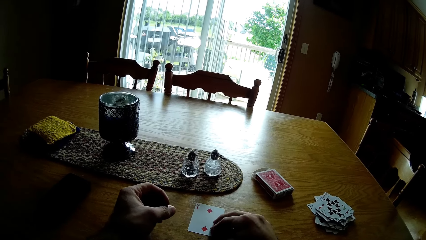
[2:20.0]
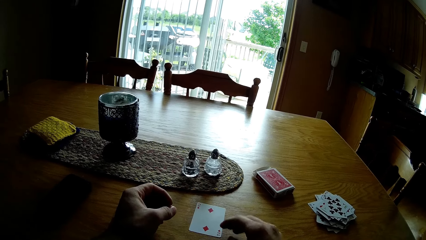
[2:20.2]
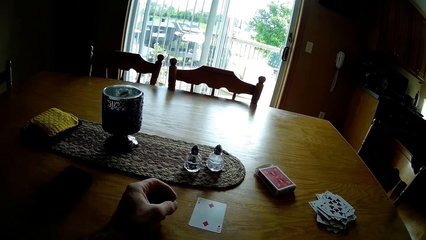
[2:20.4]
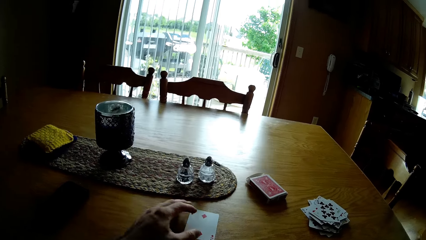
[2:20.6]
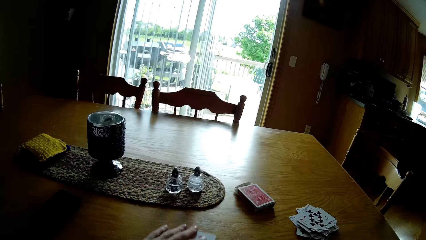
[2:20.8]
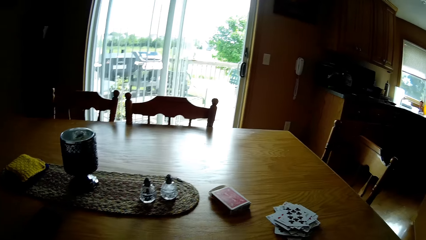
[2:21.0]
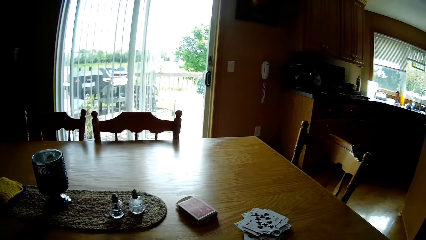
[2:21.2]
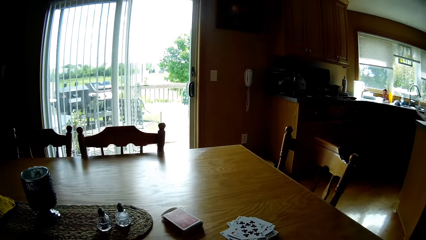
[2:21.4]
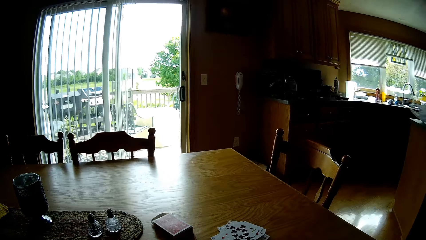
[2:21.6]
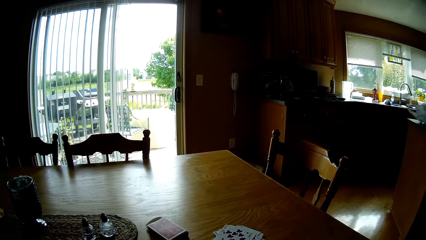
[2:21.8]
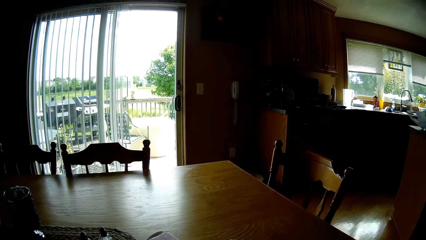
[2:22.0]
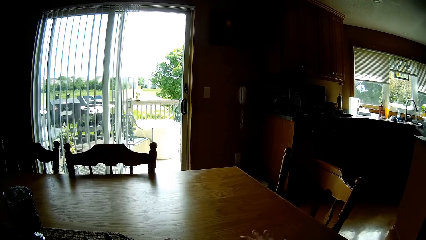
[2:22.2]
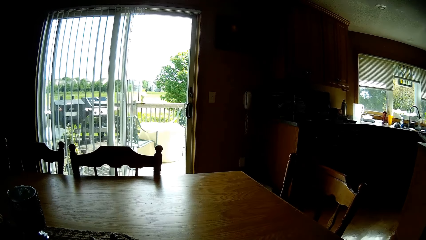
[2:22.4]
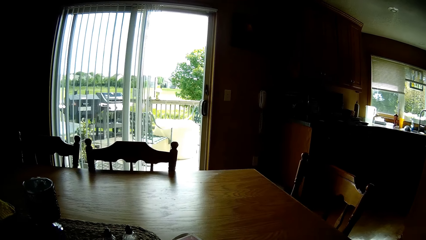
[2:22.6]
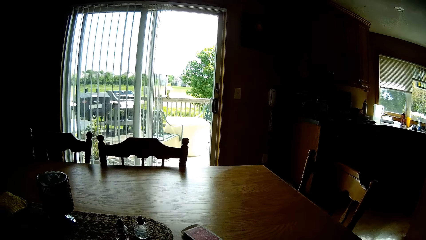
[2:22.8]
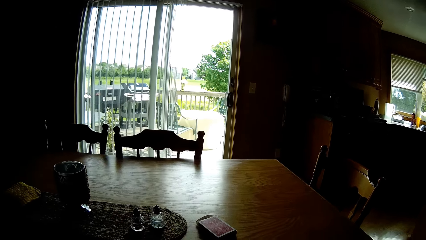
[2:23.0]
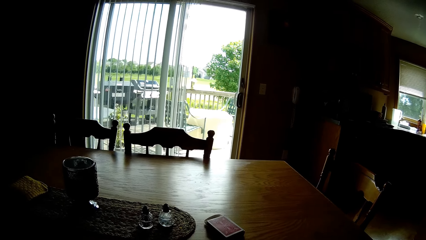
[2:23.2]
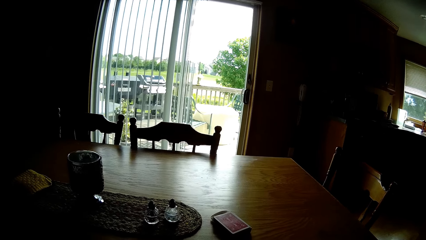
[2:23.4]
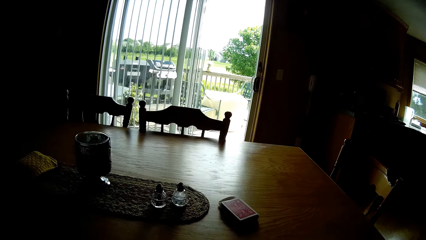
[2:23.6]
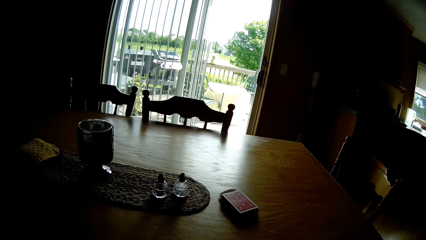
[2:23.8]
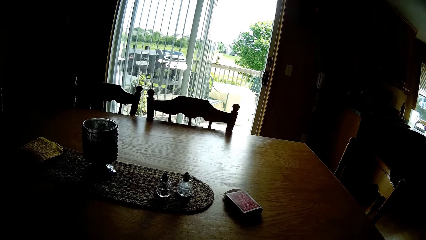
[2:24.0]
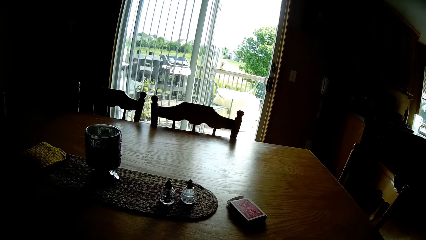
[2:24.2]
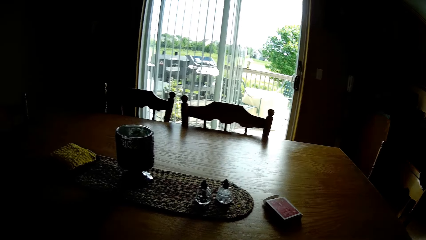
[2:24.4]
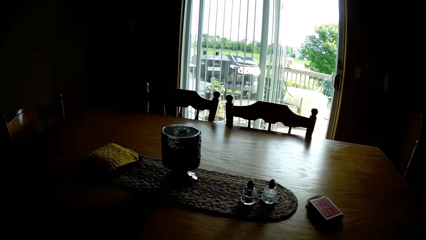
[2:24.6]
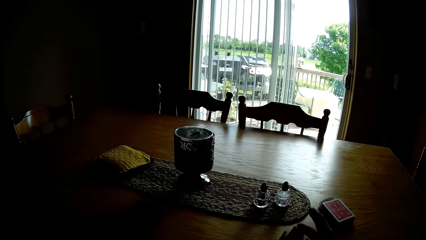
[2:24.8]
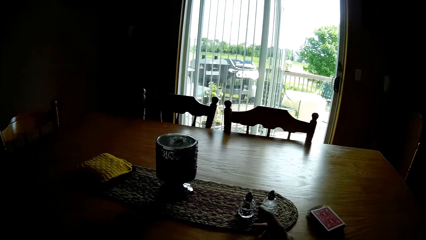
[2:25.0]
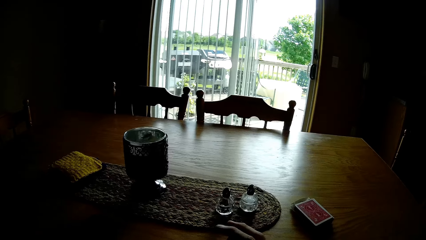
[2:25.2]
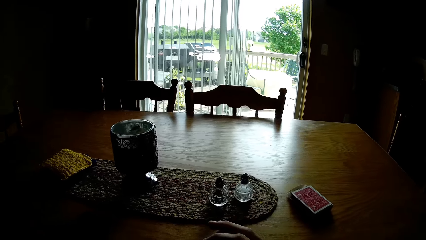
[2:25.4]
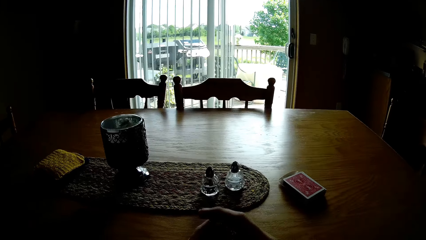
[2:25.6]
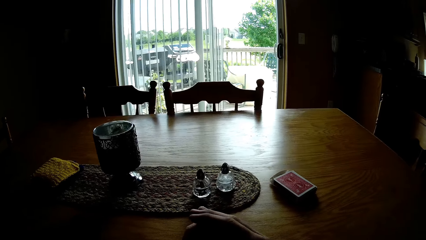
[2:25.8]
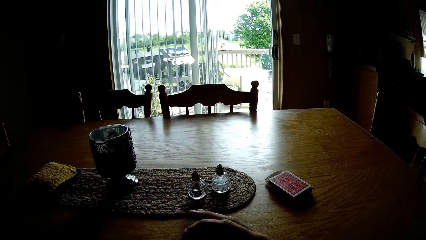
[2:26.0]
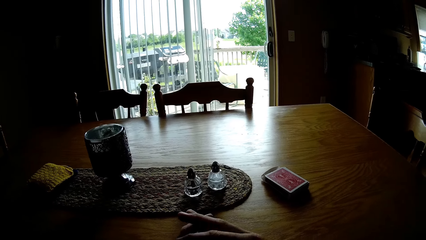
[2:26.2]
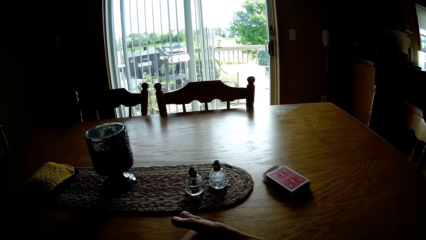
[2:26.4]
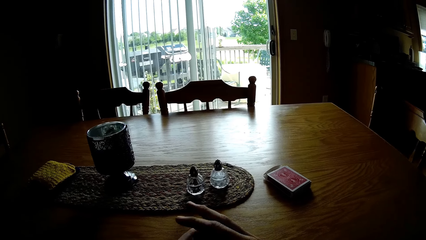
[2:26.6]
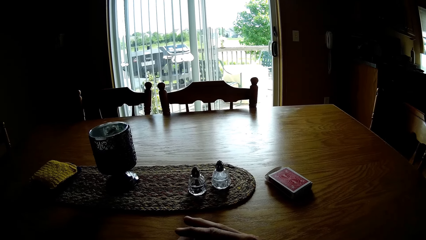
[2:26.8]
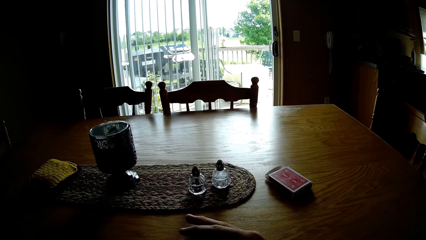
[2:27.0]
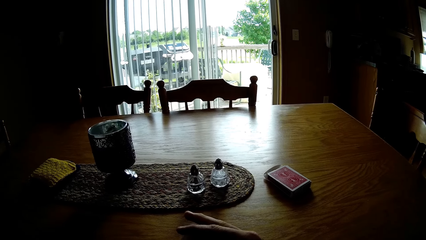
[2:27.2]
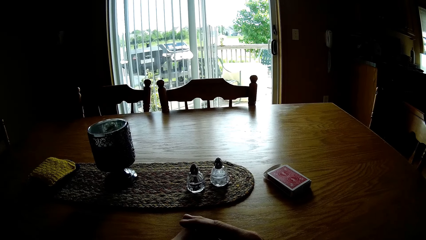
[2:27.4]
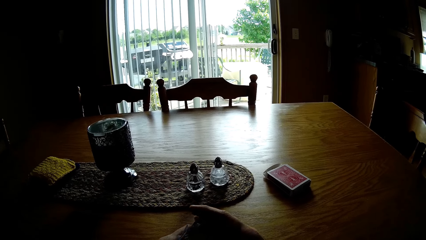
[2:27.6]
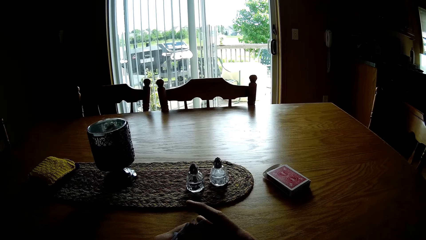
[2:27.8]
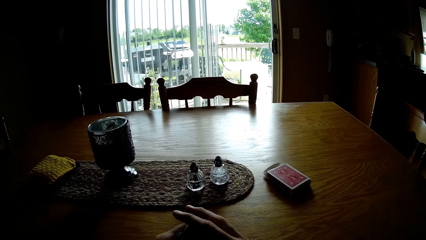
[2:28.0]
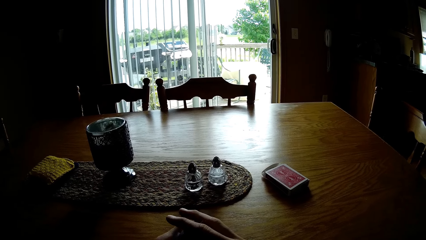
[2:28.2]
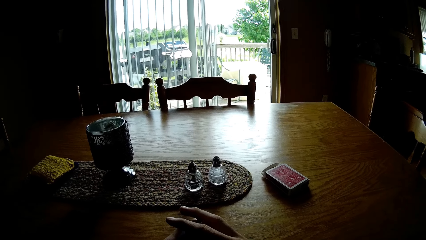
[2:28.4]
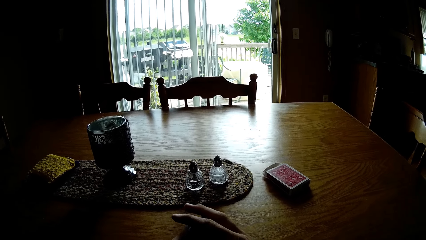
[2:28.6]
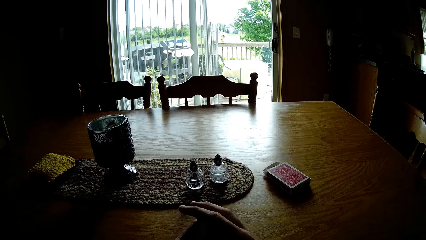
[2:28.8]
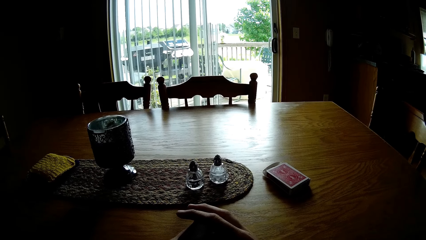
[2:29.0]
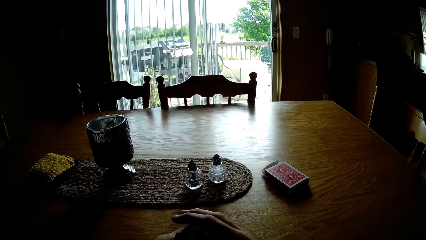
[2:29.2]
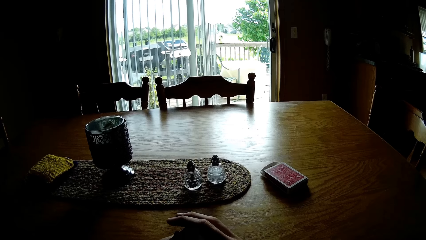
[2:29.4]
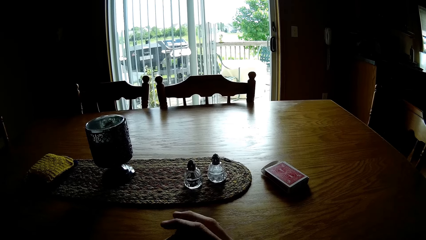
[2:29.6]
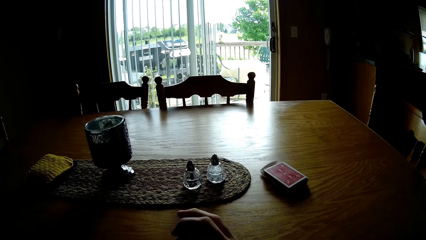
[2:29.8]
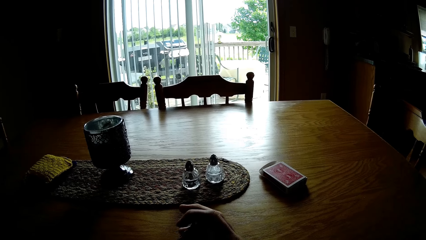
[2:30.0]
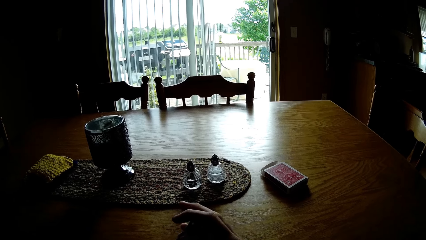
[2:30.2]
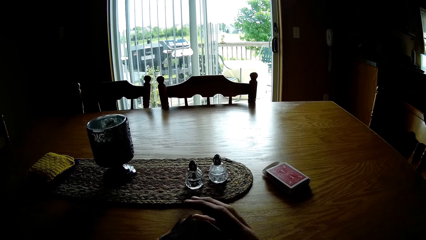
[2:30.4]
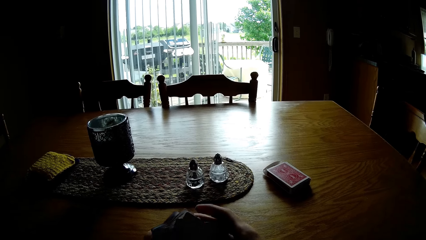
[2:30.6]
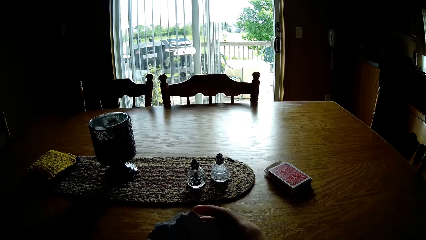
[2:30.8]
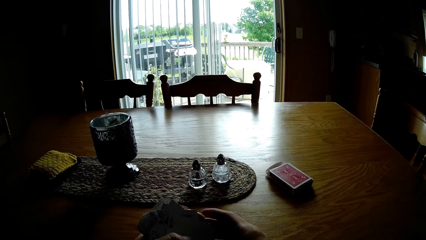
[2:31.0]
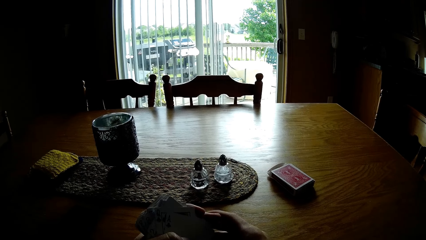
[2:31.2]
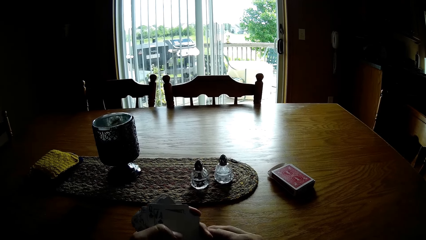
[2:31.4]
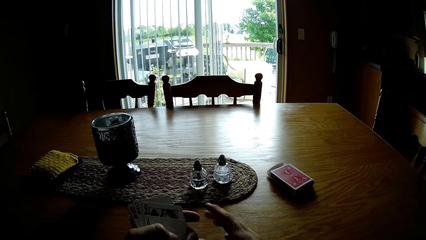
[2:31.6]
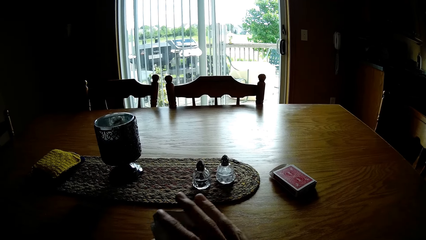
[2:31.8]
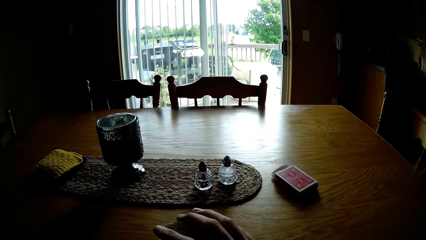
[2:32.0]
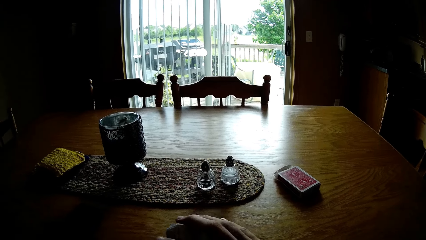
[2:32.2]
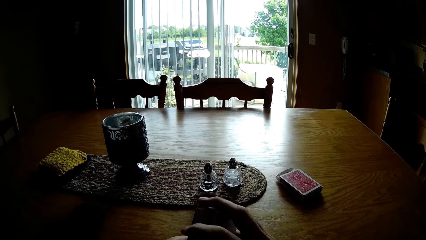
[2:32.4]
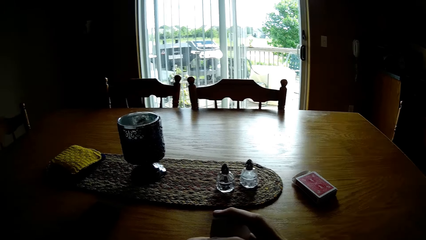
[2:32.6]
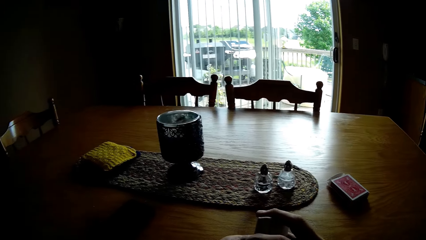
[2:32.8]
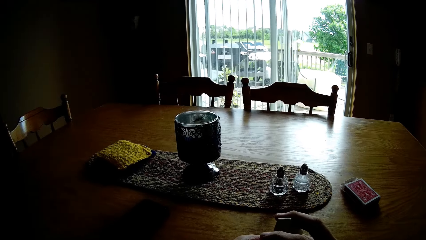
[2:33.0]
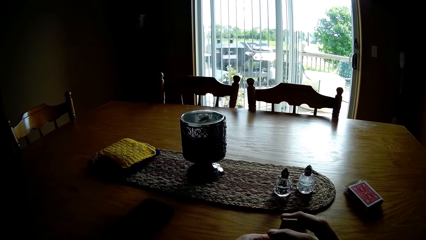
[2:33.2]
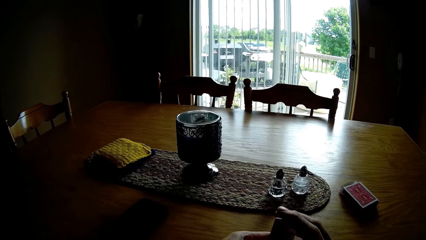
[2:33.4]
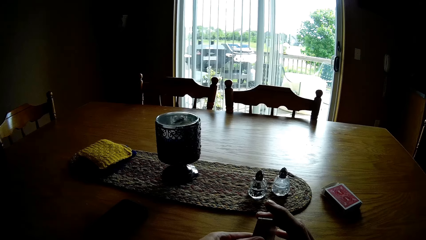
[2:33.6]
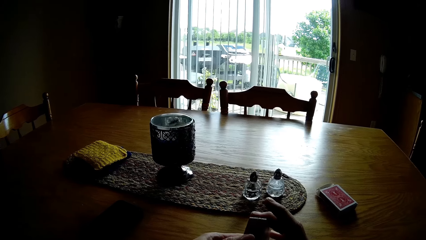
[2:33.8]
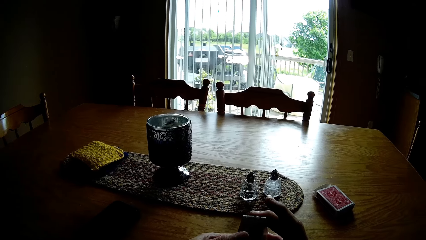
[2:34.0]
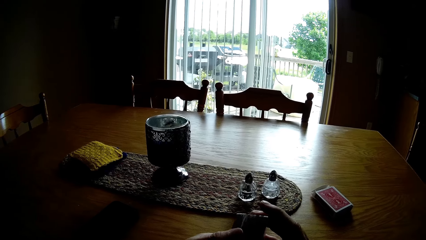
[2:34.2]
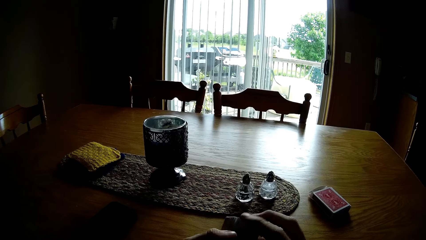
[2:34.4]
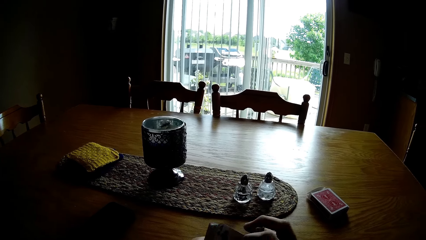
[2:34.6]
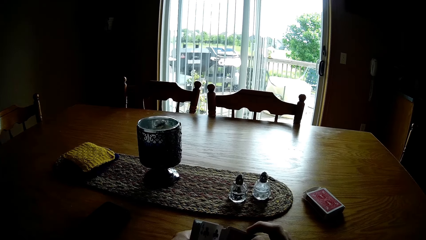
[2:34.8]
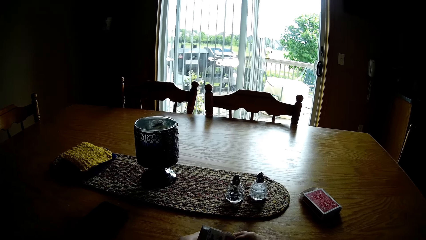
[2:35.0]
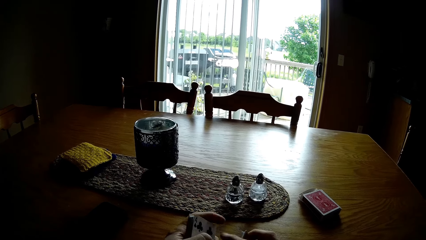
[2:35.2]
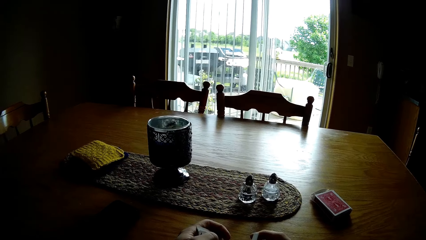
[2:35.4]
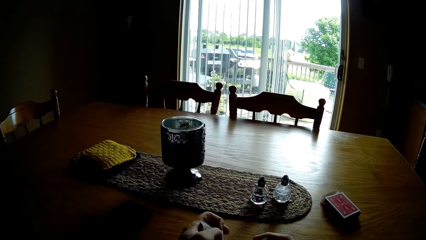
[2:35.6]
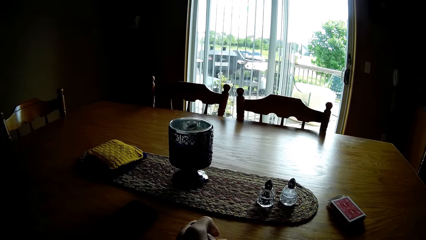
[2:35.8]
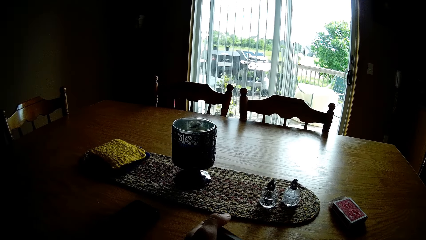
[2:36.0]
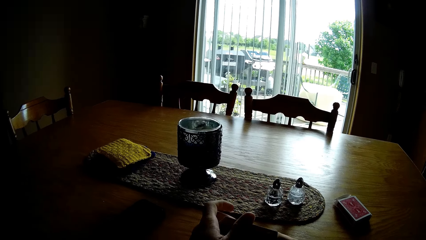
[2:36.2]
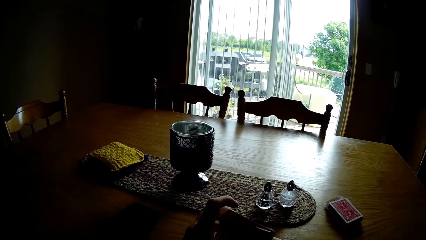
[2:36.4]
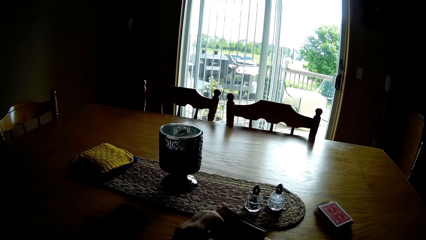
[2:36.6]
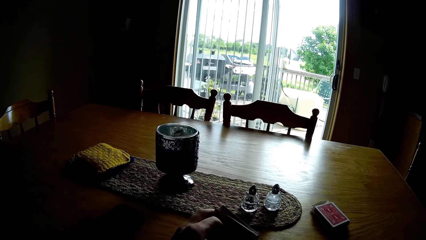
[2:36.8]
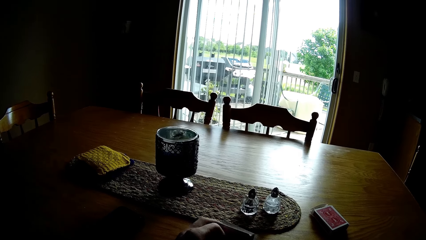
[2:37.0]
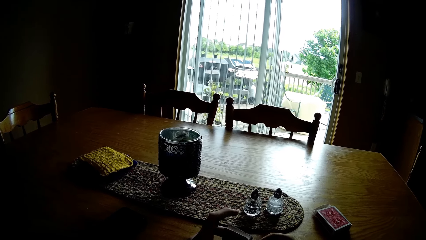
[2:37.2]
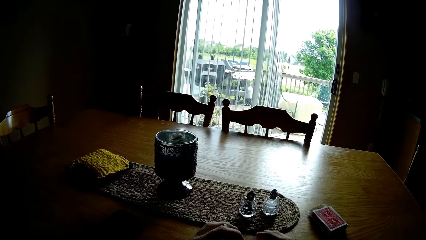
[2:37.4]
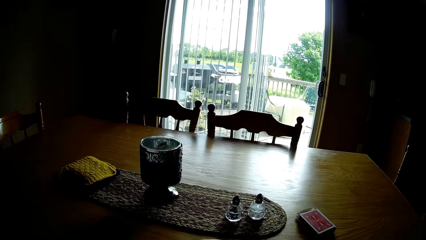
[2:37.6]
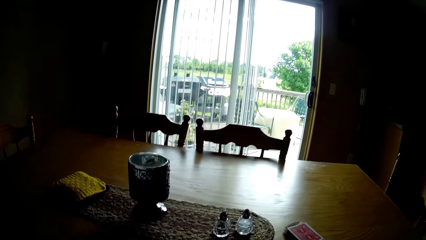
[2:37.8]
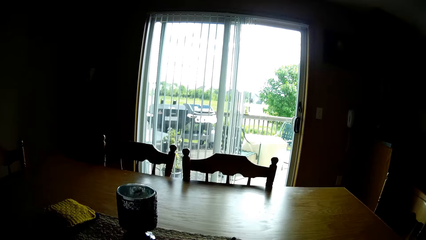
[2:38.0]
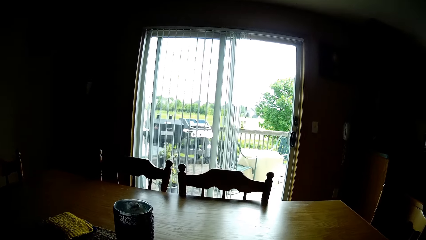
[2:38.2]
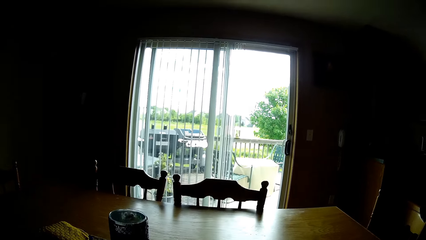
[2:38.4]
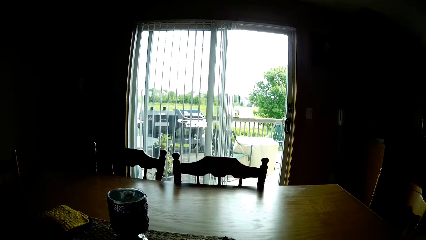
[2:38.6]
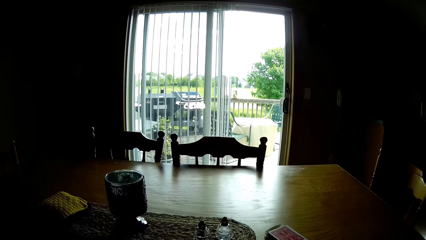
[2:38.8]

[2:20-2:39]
The camera wearer puts the card on the table. They take the play cards. They look at the table. They tap the play cards on the table. They move the hands. They hold the cards. They shuffle the play cards.
